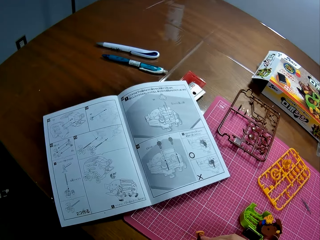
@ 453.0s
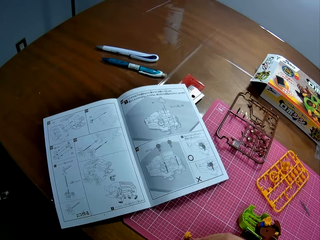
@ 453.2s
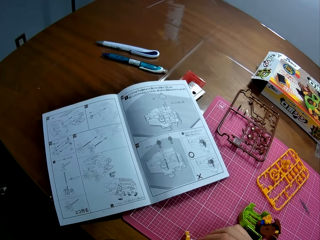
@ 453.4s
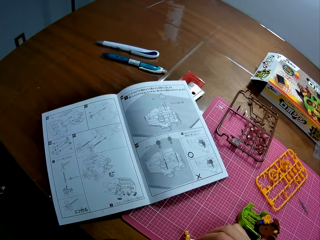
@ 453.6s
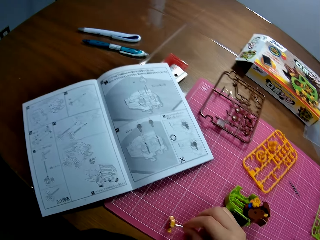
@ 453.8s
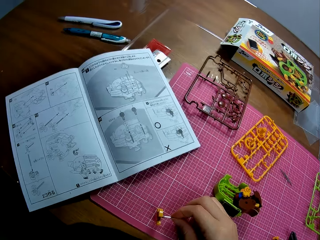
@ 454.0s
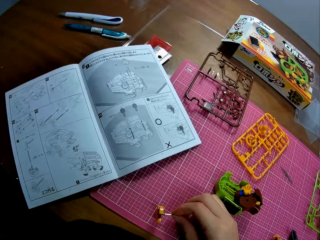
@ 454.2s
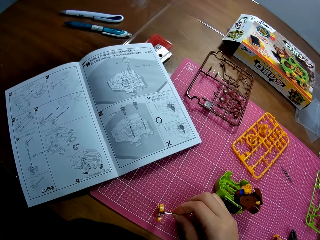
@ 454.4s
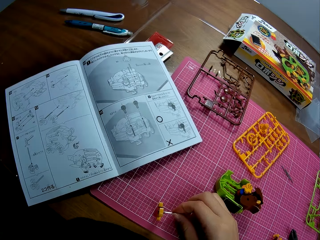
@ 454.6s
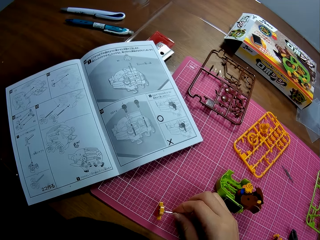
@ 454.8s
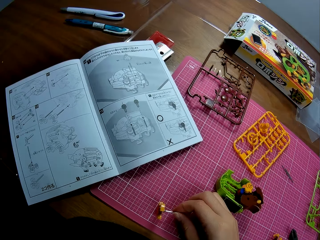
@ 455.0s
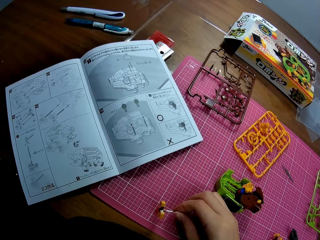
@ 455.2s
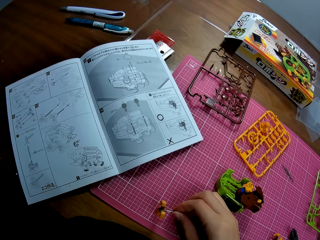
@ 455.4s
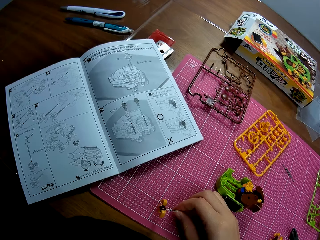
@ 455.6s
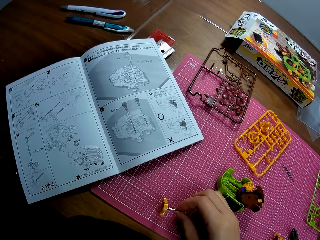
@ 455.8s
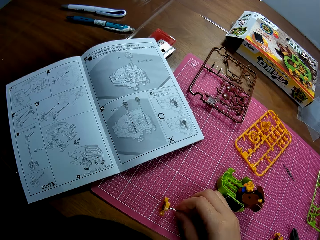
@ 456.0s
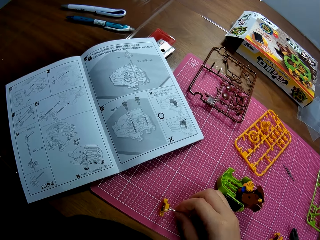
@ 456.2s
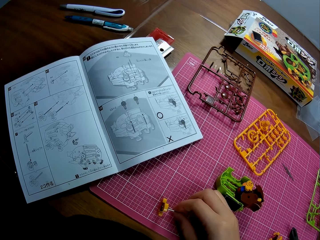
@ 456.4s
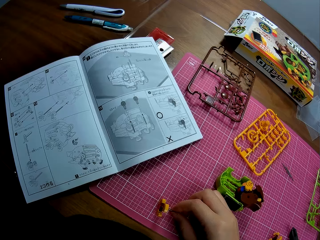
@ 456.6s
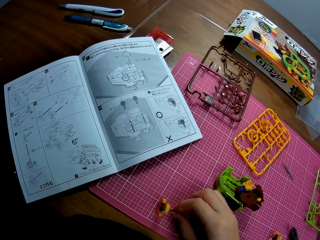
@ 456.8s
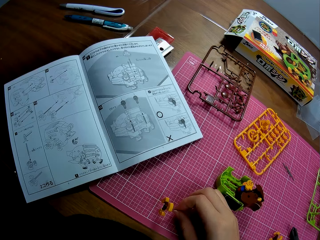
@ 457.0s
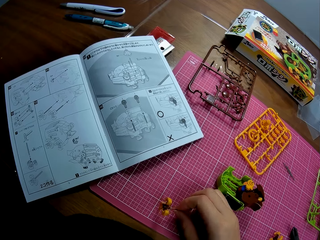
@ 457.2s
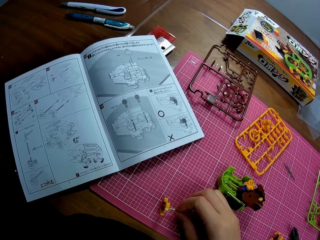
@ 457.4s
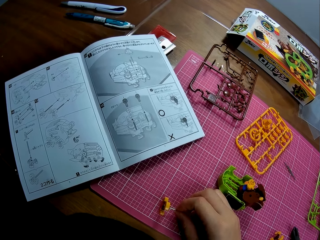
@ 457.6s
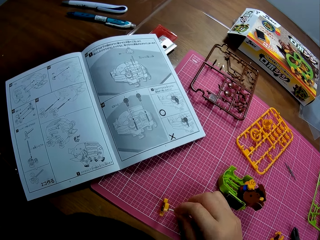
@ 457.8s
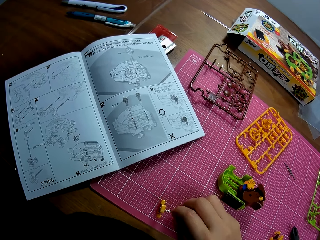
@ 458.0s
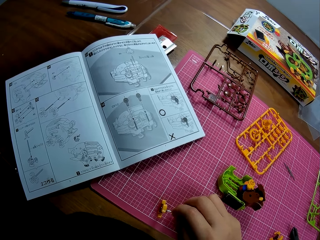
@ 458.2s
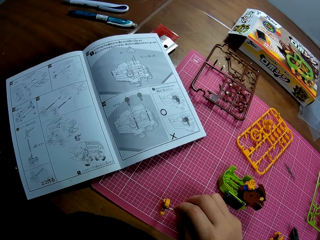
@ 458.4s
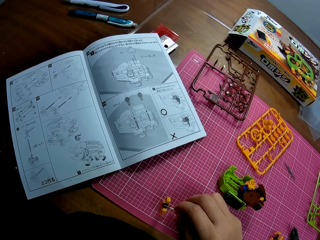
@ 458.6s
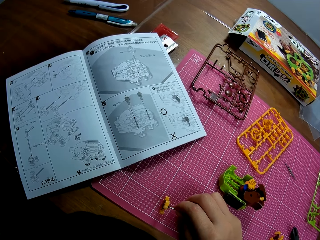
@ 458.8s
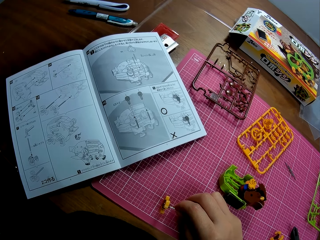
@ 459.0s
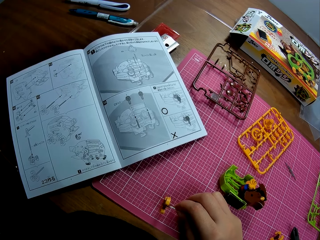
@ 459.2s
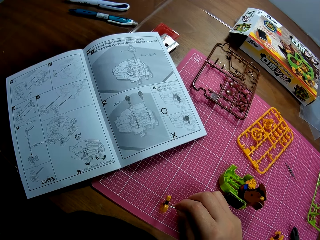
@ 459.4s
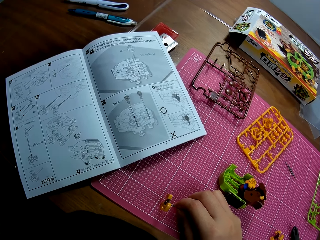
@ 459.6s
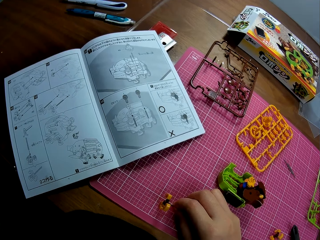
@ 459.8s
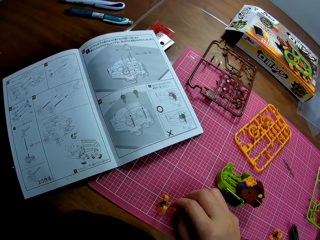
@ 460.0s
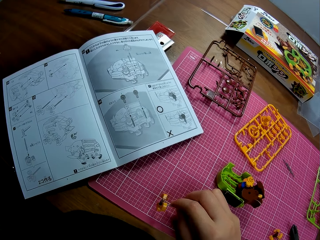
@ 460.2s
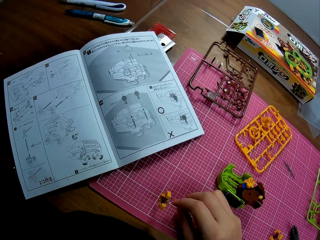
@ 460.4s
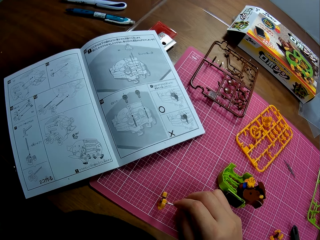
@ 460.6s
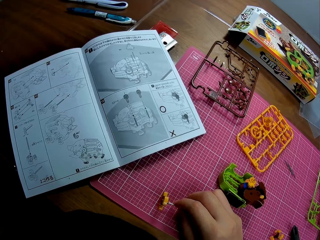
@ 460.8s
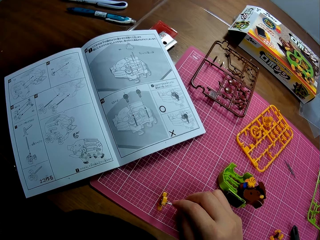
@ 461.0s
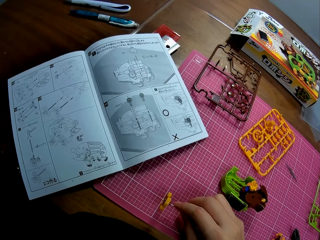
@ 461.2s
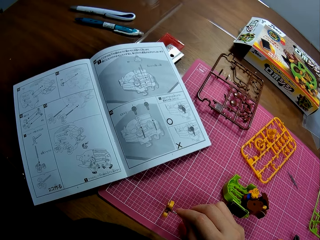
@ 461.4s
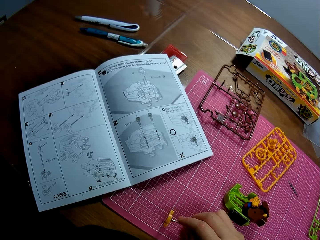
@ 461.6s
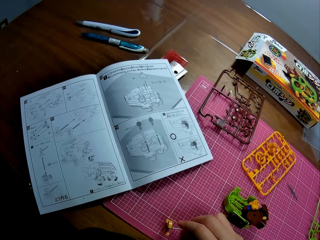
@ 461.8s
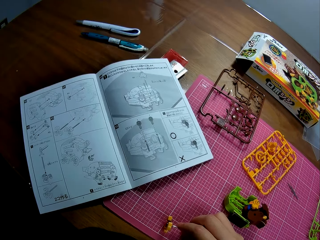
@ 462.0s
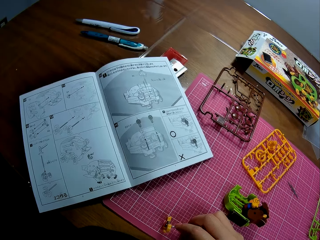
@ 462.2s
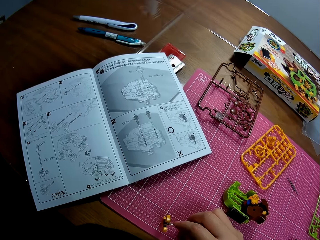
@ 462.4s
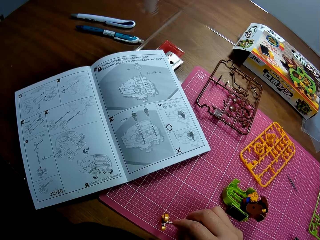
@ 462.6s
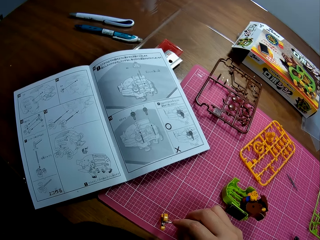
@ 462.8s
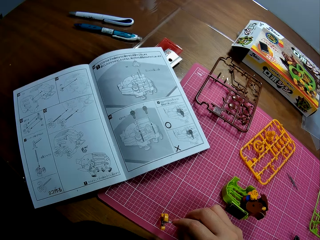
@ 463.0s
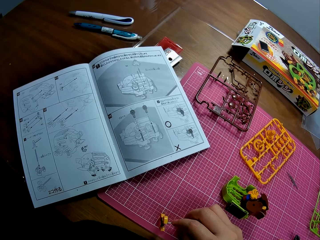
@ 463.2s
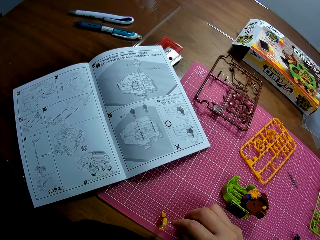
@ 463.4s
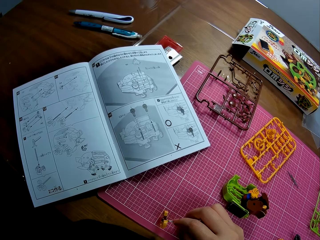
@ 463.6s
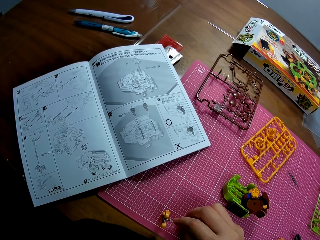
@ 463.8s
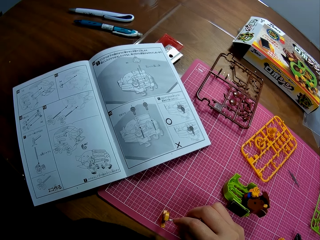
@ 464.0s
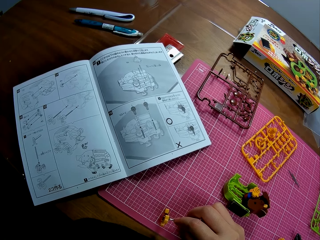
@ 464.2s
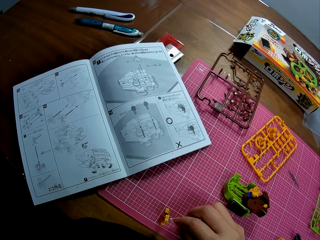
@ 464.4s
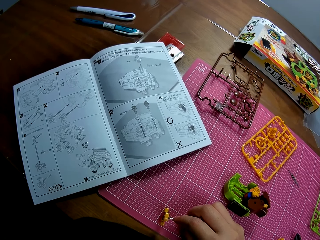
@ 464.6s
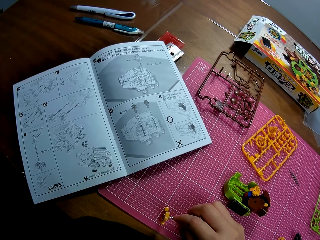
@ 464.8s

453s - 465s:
The camera wearer looks at the book. They rotate the plastic model piece. They look at the book.

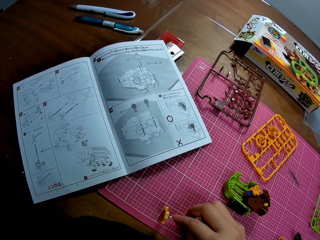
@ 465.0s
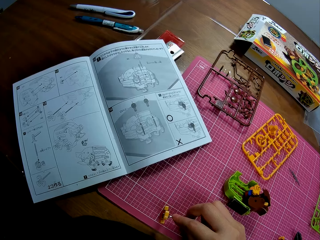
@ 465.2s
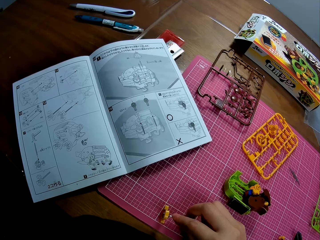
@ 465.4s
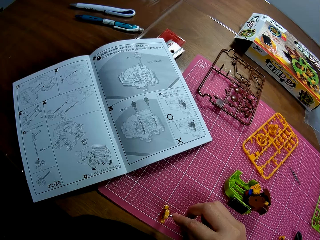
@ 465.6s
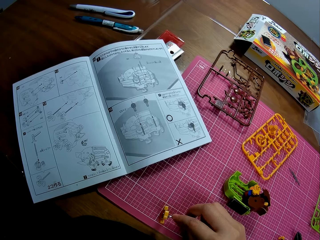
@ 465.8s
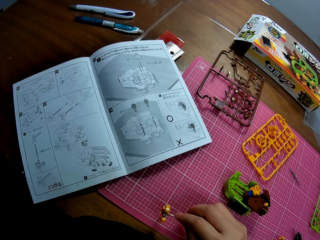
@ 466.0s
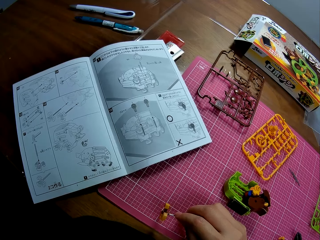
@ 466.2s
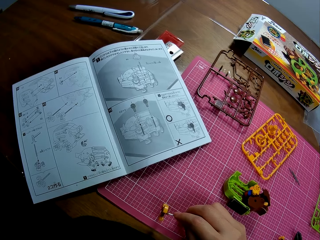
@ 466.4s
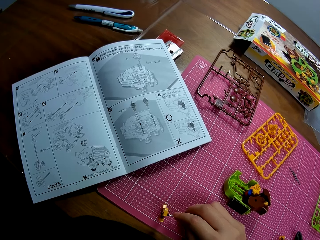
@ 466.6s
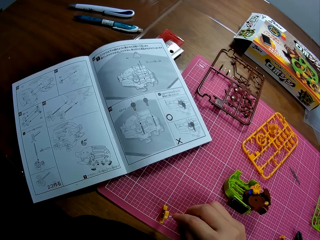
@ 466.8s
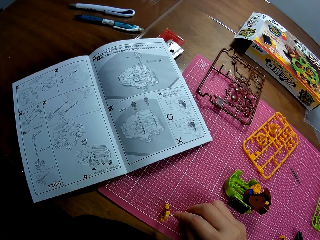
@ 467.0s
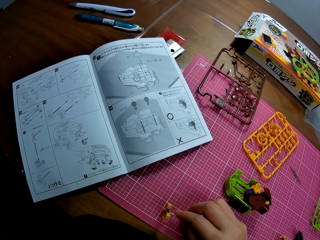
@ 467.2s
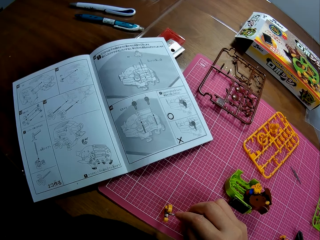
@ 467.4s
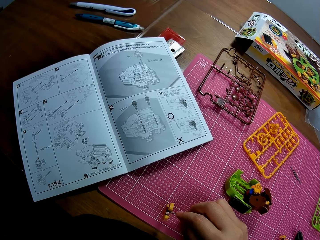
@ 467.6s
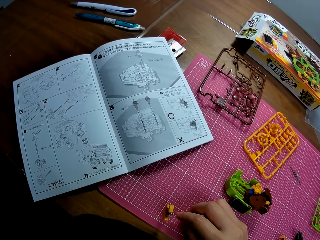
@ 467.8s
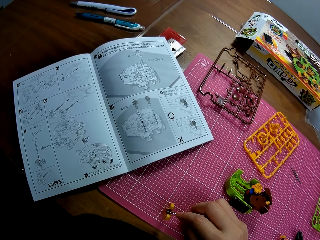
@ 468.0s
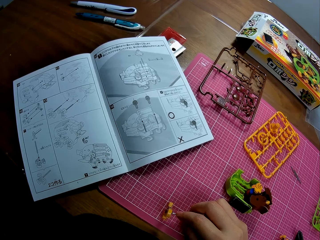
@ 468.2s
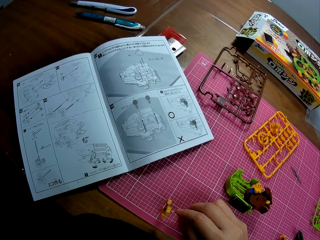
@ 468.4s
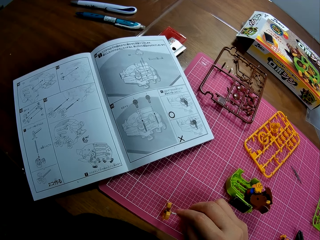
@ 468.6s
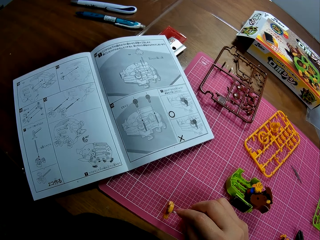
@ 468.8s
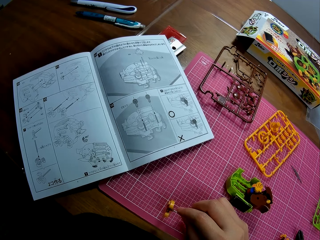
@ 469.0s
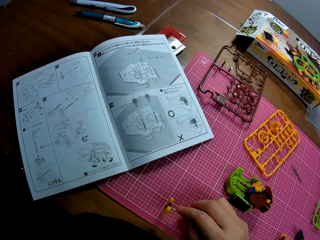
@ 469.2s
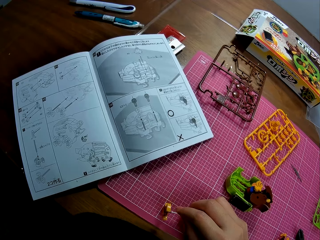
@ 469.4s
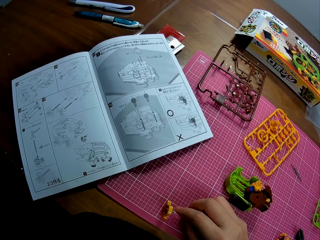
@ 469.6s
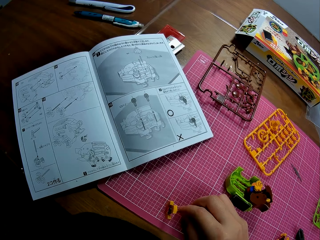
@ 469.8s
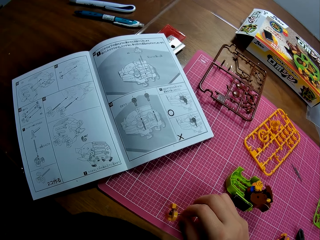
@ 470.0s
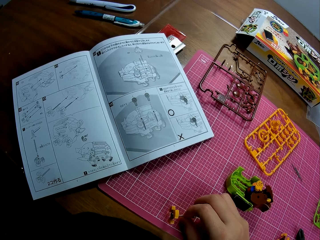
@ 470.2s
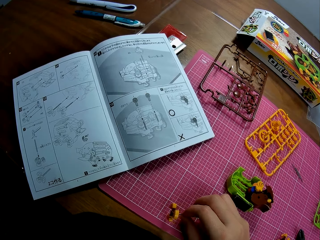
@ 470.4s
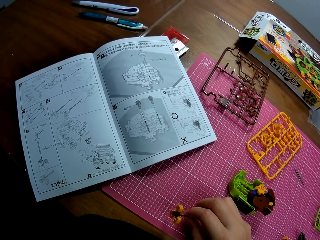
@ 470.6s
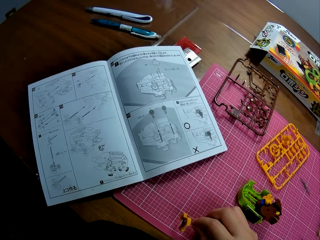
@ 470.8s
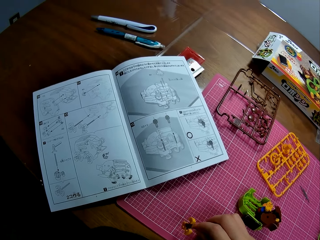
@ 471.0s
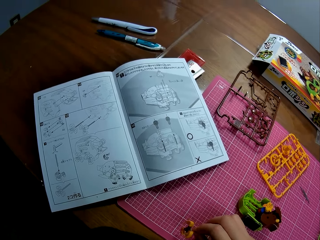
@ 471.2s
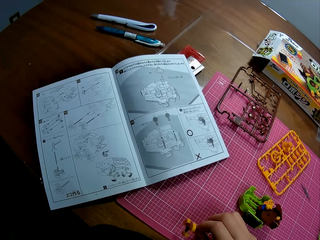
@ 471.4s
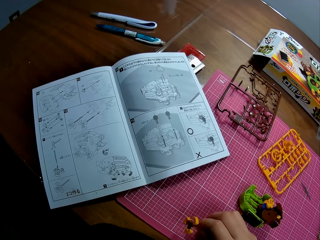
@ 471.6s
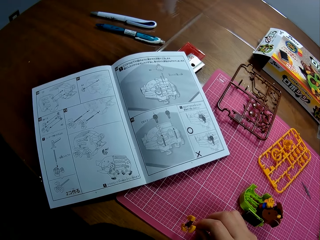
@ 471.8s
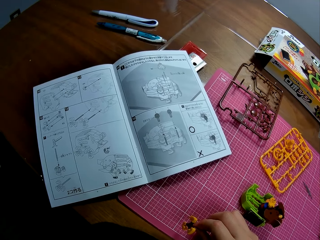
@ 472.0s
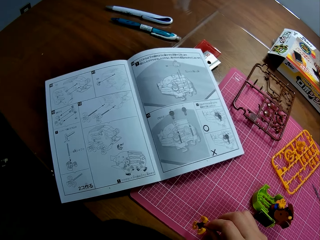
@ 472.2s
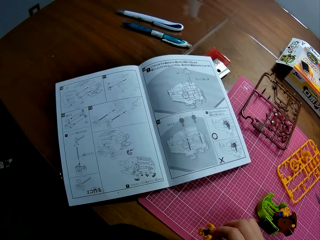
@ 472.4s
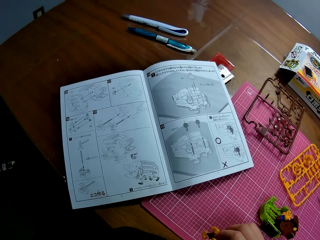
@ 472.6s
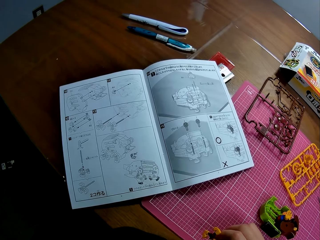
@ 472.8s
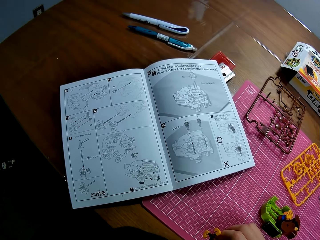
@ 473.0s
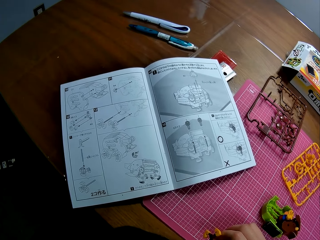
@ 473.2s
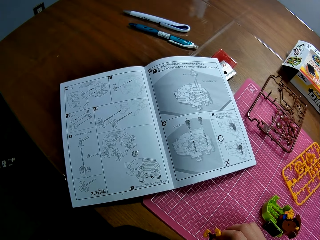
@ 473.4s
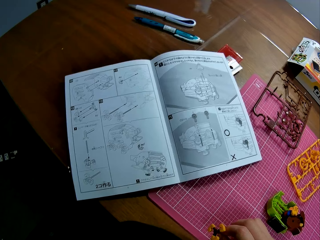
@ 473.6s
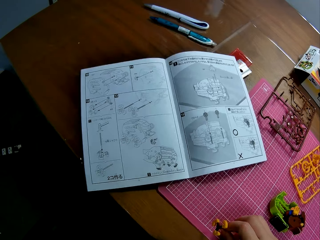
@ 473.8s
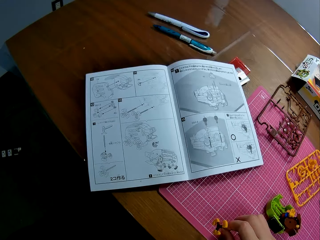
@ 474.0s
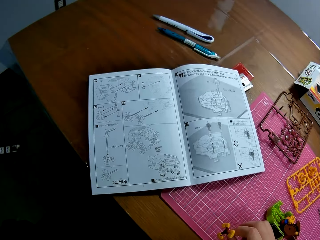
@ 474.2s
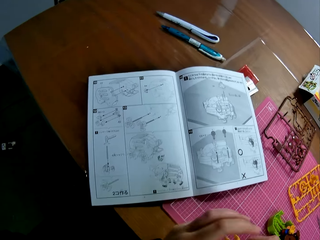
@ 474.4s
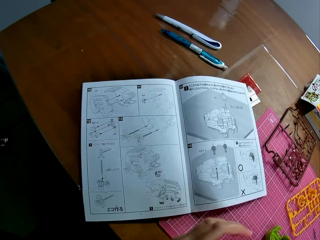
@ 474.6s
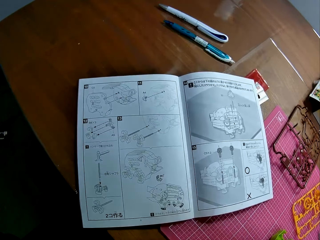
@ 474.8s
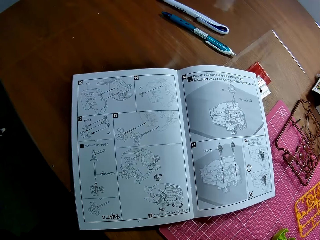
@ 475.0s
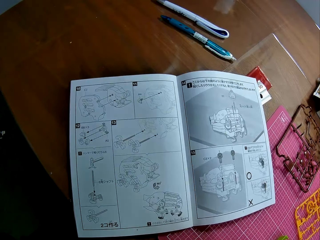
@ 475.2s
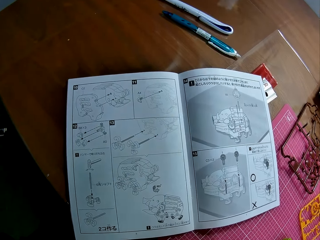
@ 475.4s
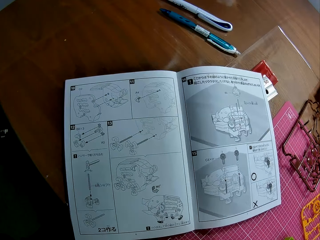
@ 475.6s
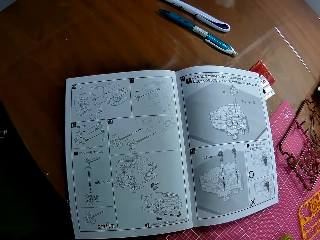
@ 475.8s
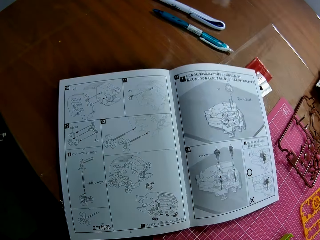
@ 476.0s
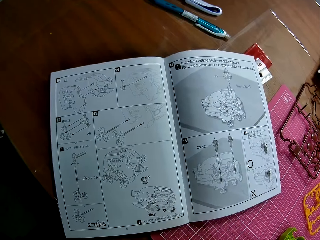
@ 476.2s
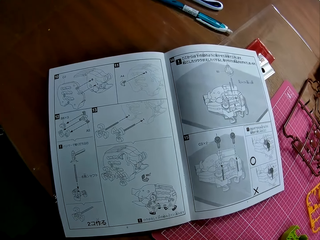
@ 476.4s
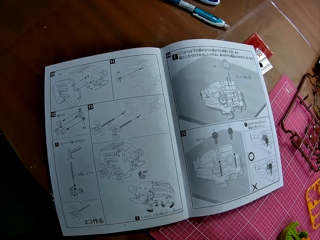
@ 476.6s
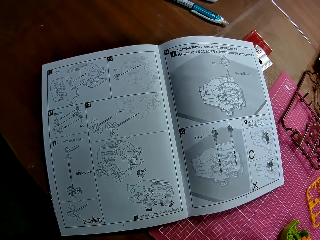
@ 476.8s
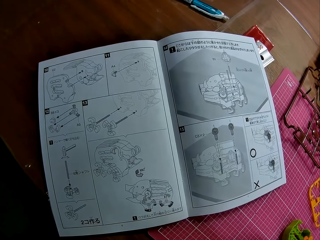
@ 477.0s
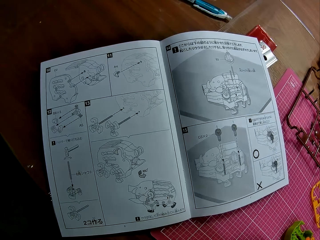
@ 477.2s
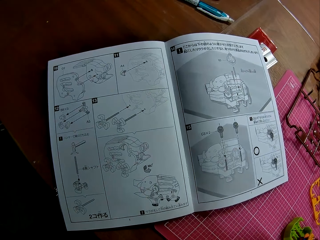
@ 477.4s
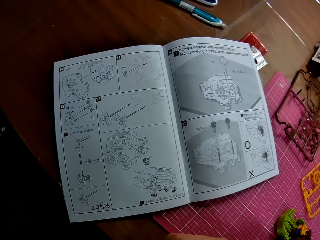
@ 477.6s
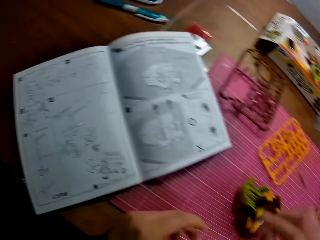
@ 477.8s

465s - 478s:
The camera wearer moves a hand. They look at the book.
